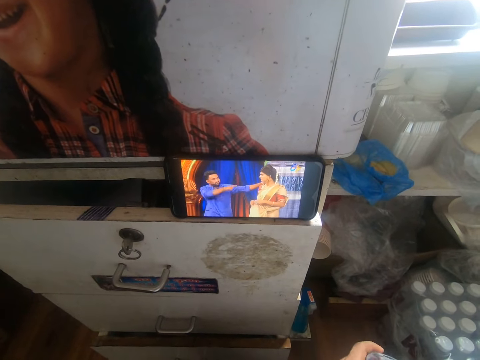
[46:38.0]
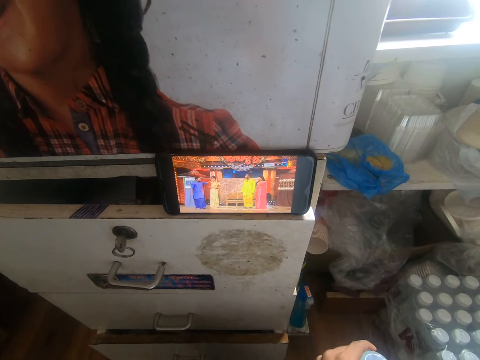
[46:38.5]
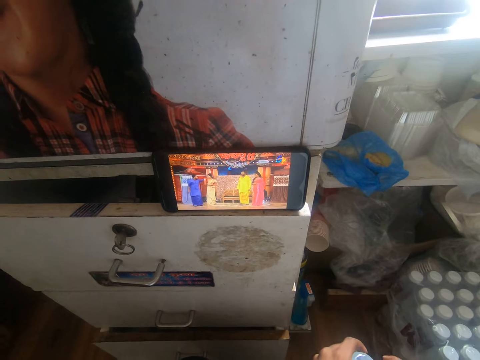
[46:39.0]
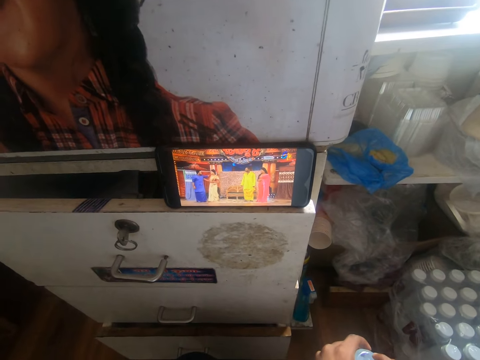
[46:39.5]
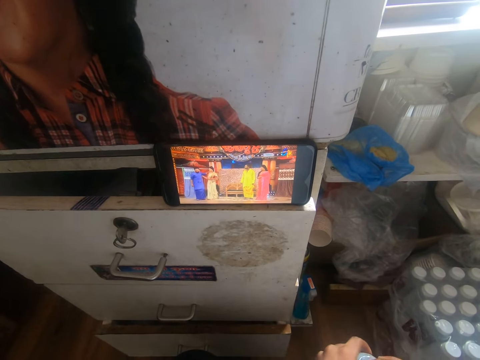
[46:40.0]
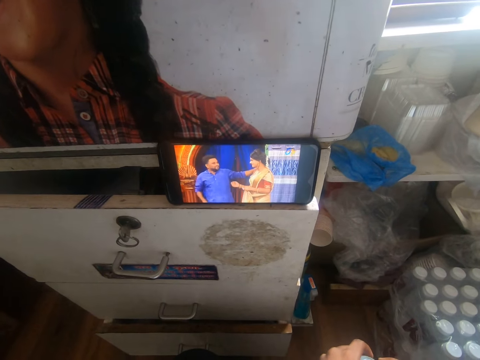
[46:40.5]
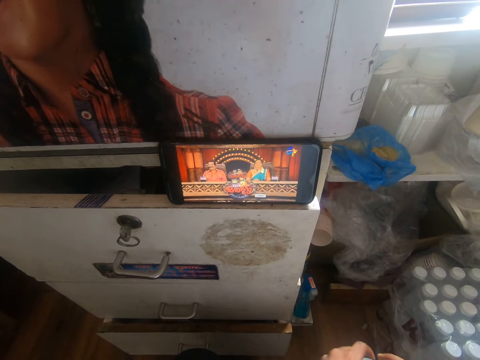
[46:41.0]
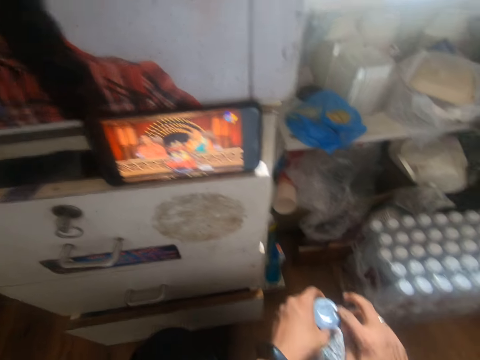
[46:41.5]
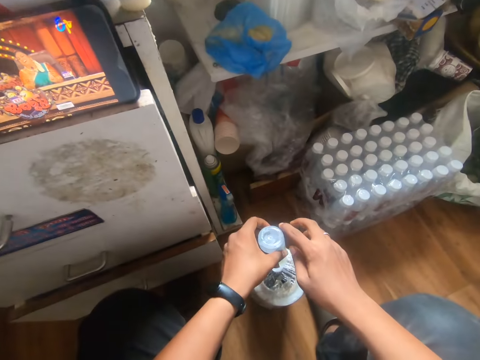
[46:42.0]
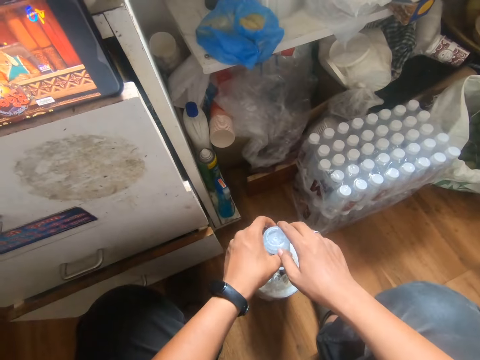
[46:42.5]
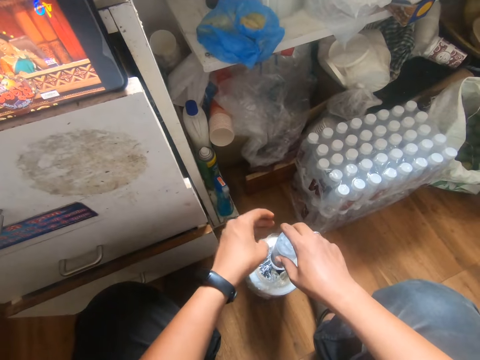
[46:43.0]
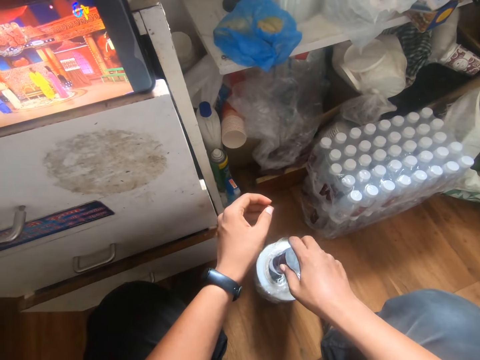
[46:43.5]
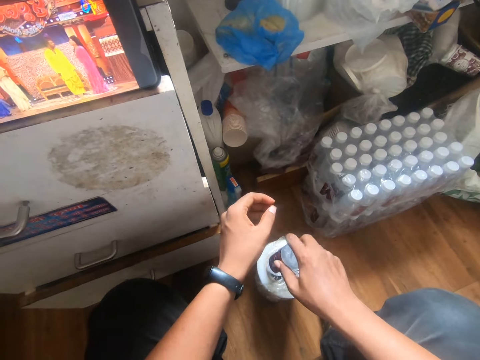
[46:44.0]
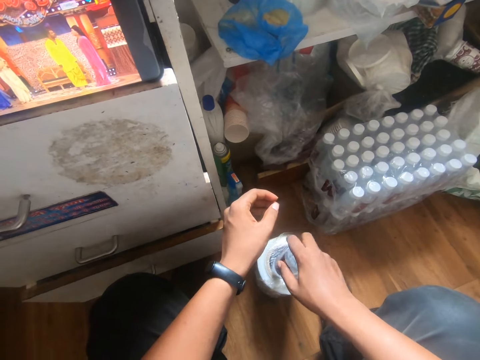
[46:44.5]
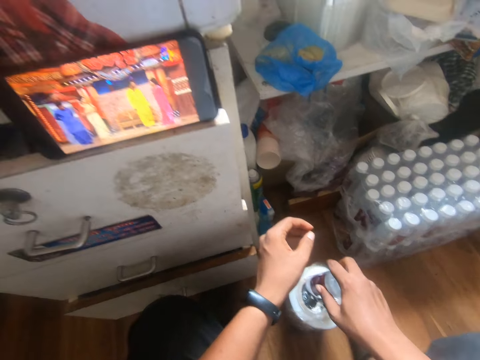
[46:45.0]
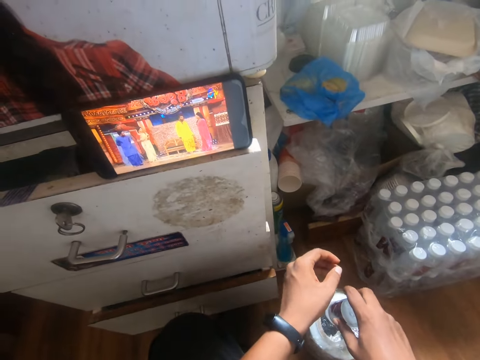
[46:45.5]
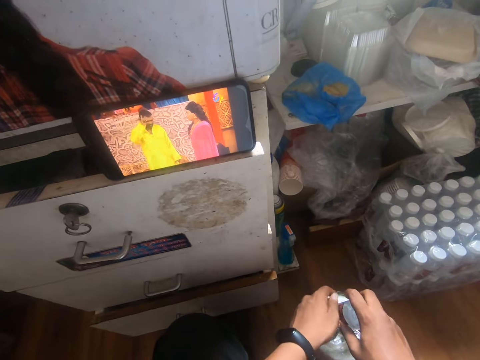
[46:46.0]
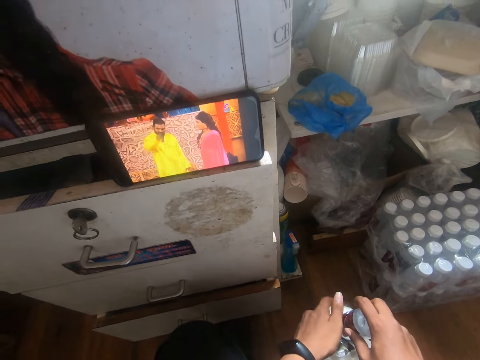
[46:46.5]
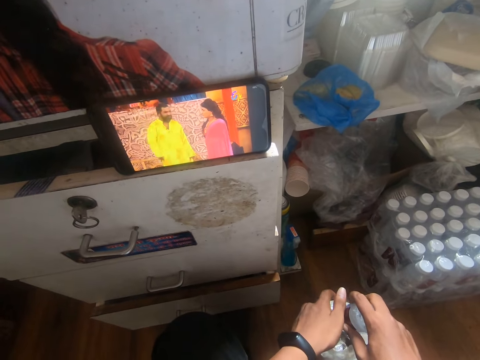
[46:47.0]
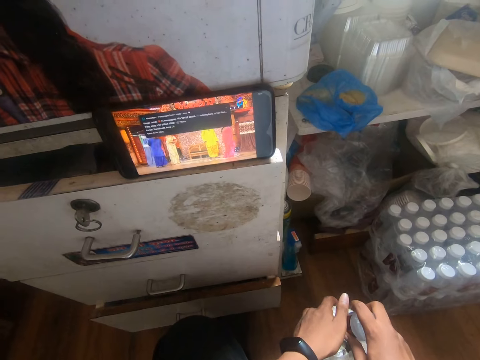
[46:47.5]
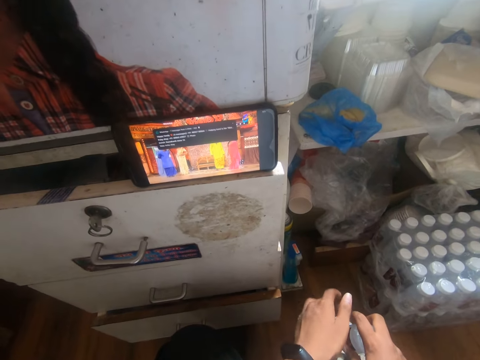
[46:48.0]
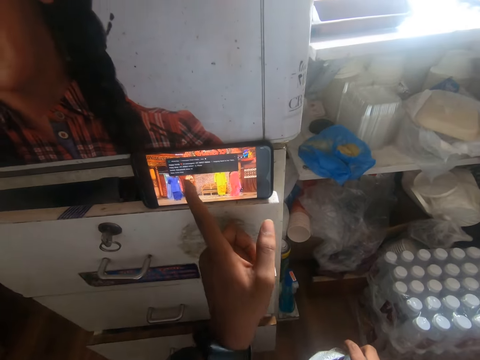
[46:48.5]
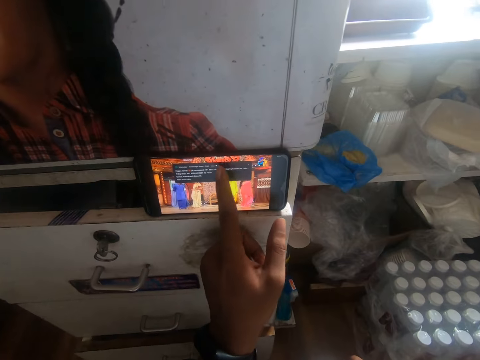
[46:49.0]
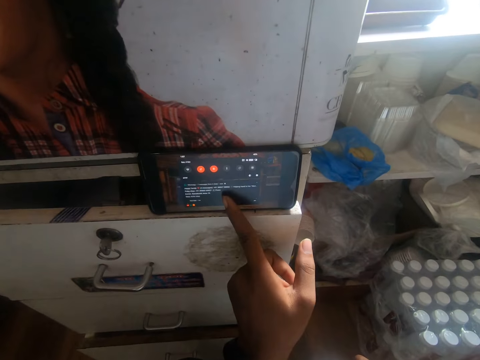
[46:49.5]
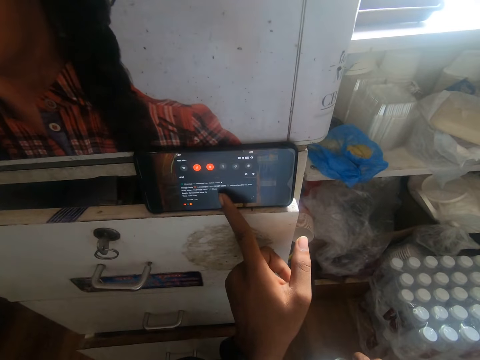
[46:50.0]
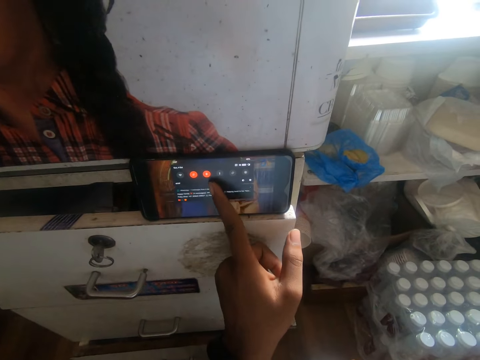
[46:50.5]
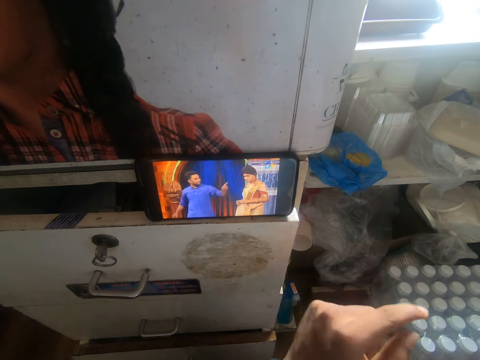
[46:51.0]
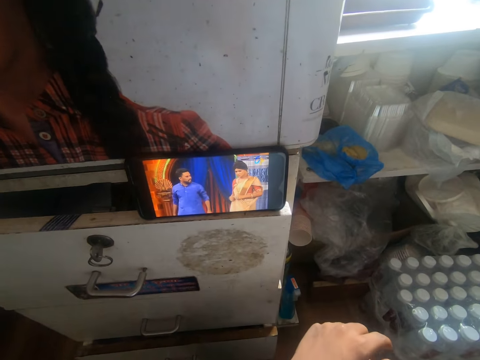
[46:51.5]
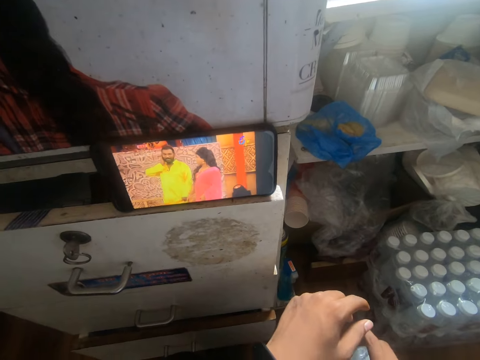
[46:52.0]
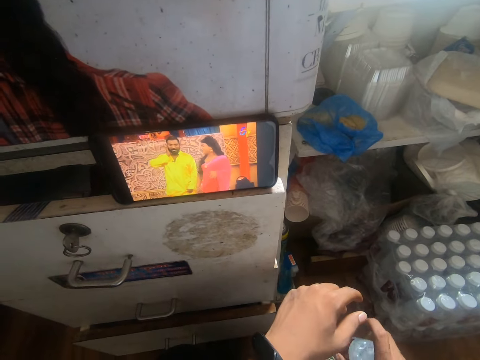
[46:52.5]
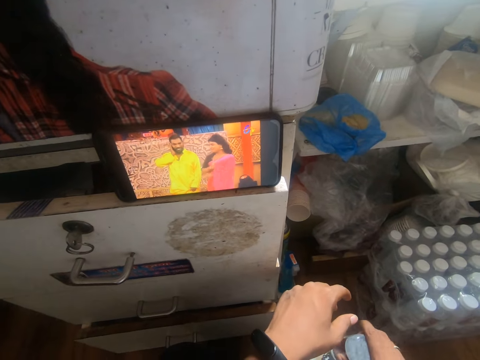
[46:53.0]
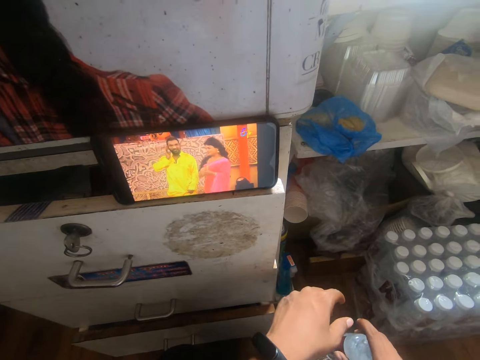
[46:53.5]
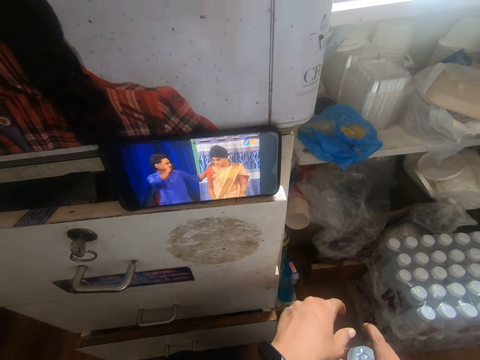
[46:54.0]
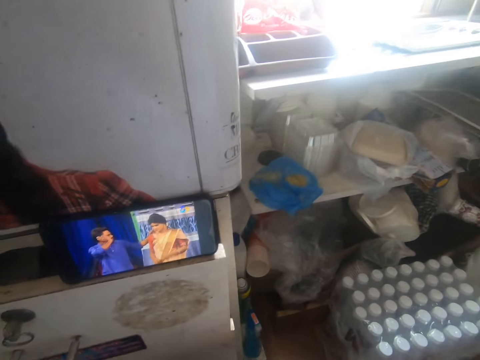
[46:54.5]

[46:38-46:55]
The camera wearer hits the pack of sellotape with the bottle of water in his hands. He hits the pack of sellotape with the bottle of water in his left hand. He puts the bottle on paper. He passes the bottle of water from his left hand to his right hand. He hits the pack of sellotape with the bottle of water in his right hand. He operates the phone with his left hand. He puts the bottle on the paper.

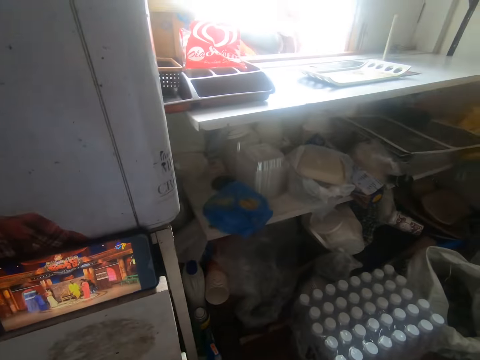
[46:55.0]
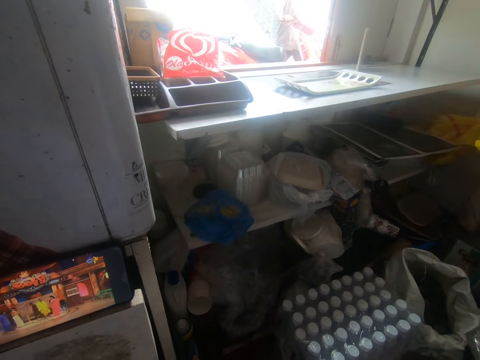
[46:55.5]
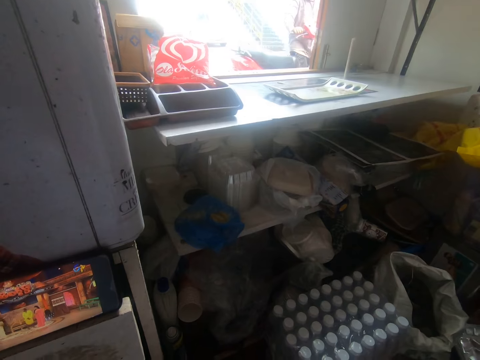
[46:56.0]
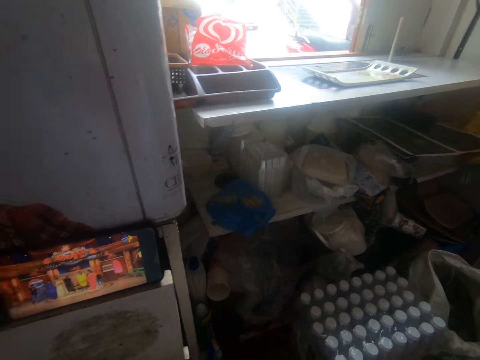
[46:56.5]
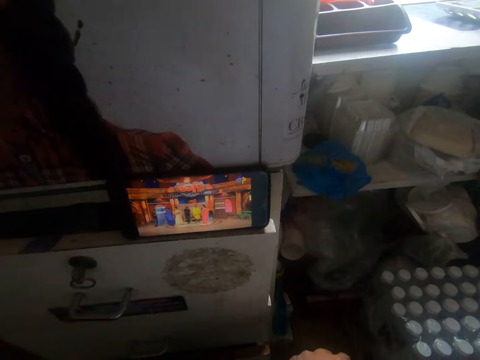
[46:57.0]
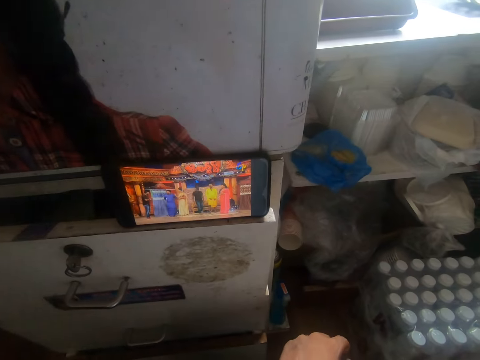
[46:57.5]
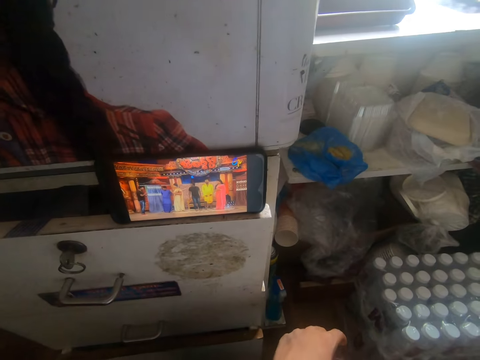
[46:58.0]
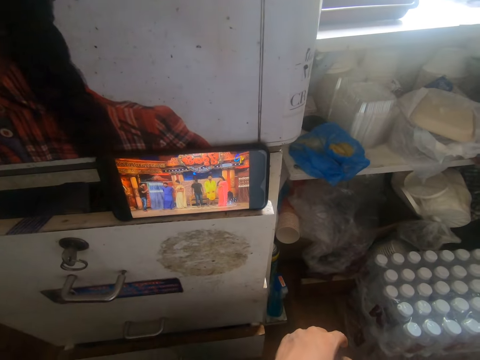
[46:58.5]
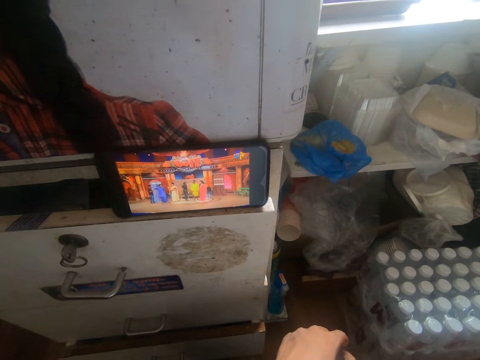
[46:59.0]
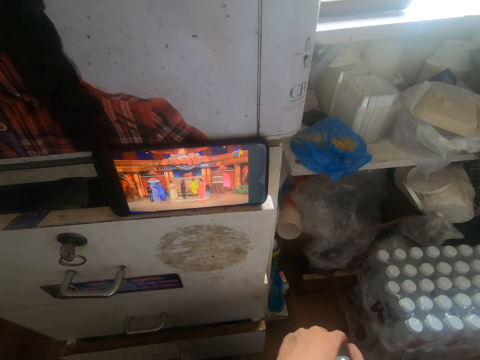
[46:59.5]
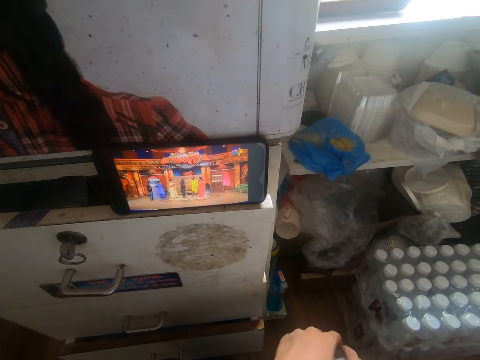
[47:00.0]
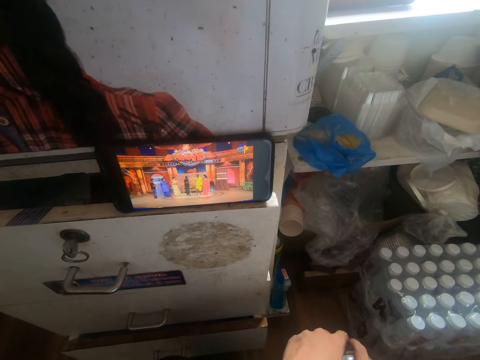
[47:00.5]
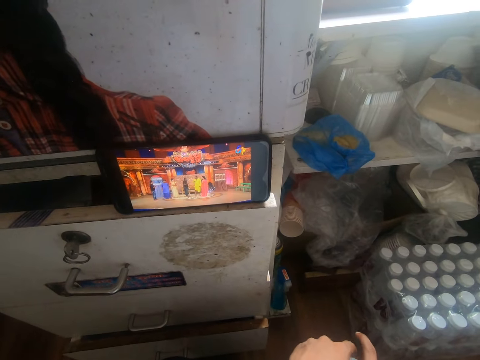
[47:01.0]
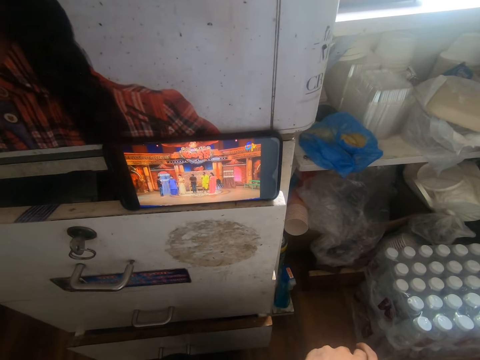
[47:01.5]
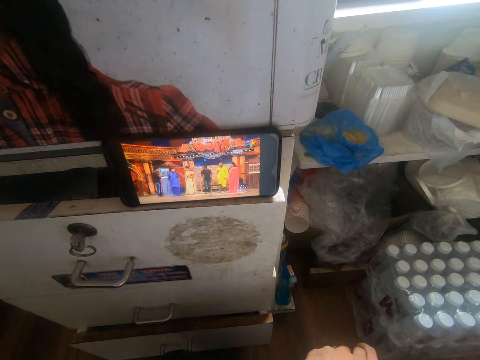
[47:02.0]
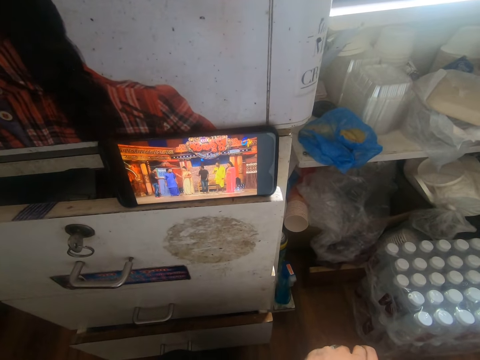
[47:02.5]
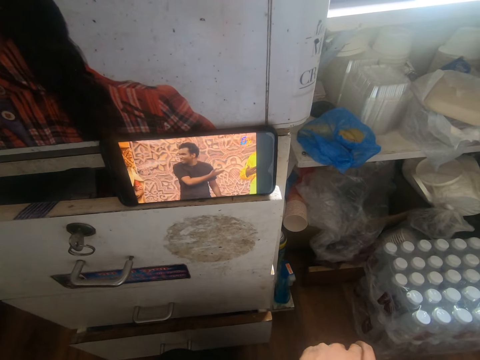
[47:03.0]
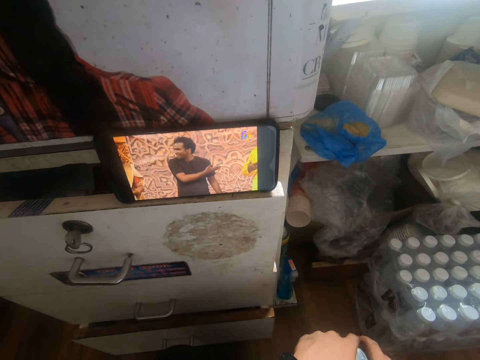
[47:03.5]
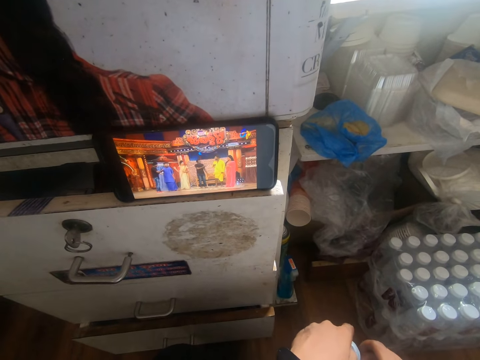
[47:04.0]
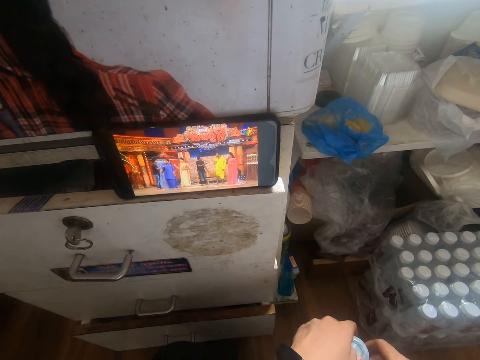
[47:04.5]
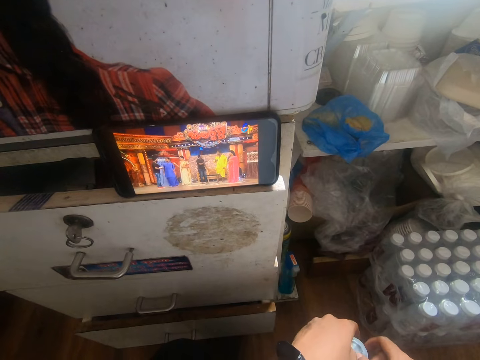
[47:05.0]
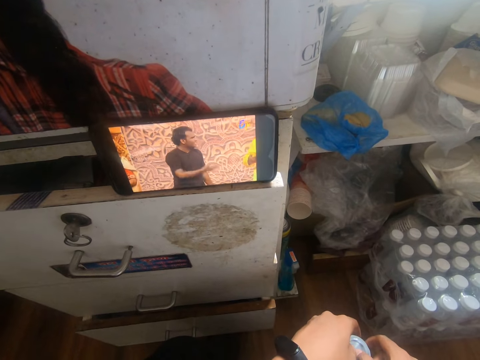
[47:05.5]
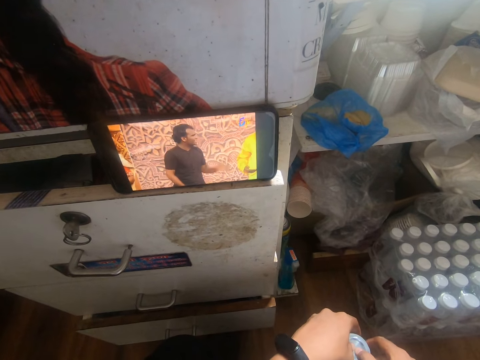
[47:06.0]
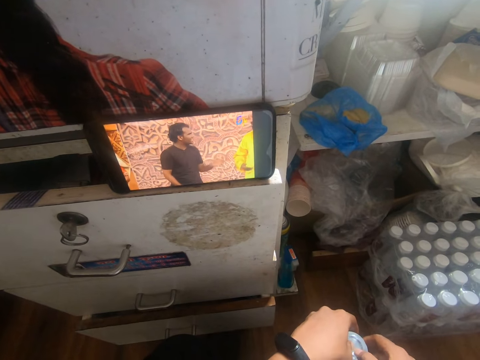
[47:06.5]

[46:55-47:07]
A man moves a bike. The camera wearer puts the bottle on the paper. They move the bottle on hand.
